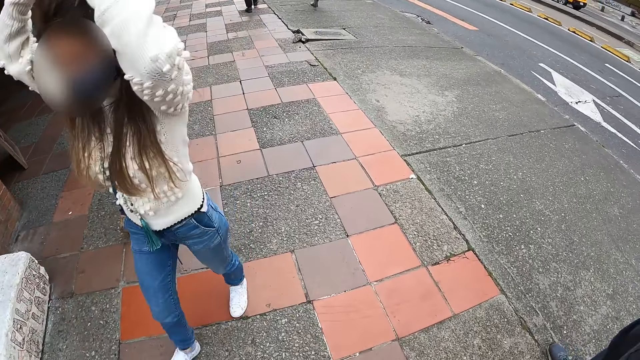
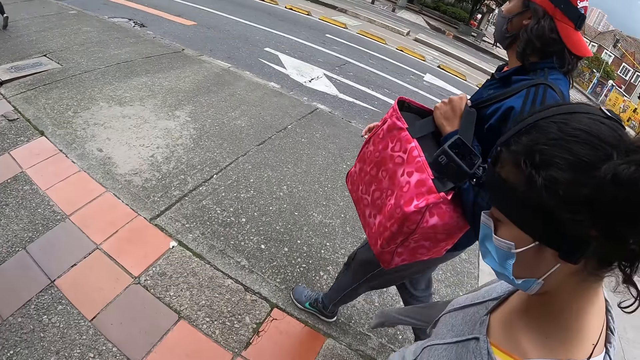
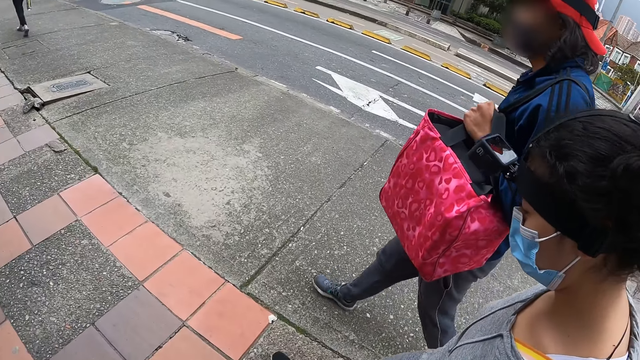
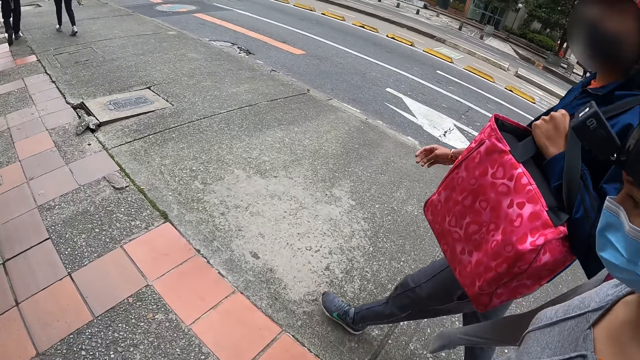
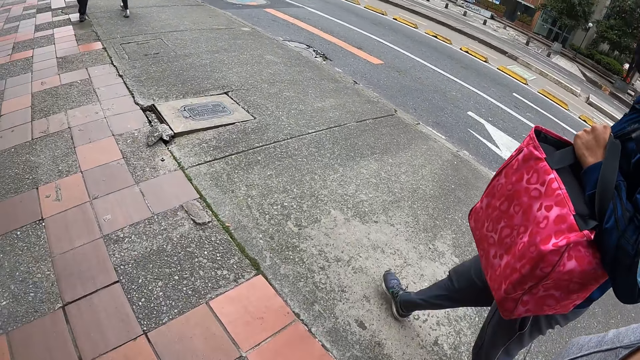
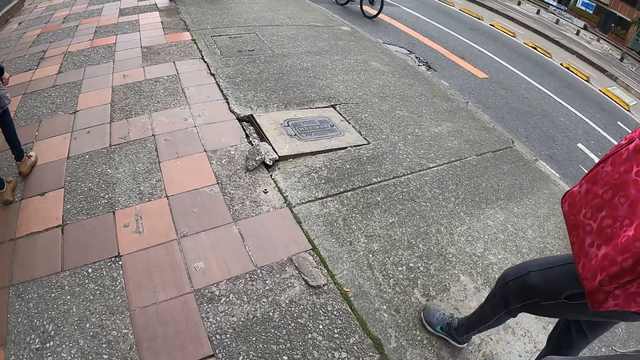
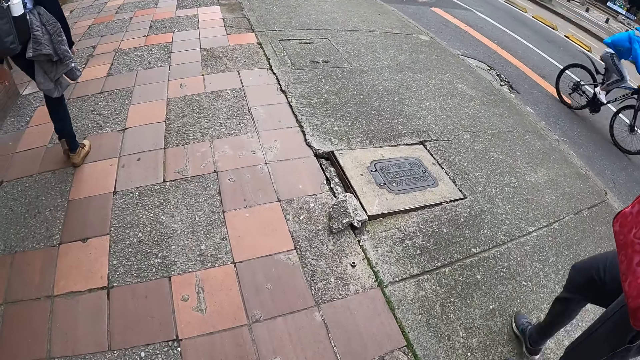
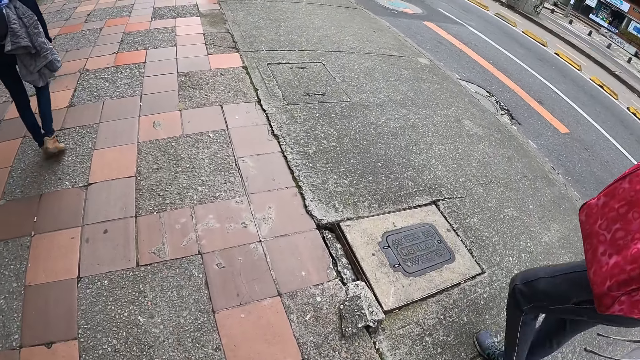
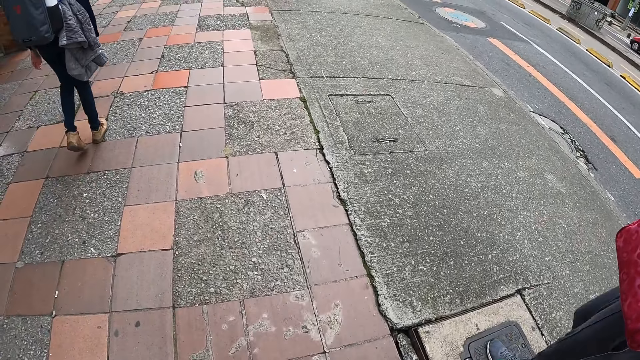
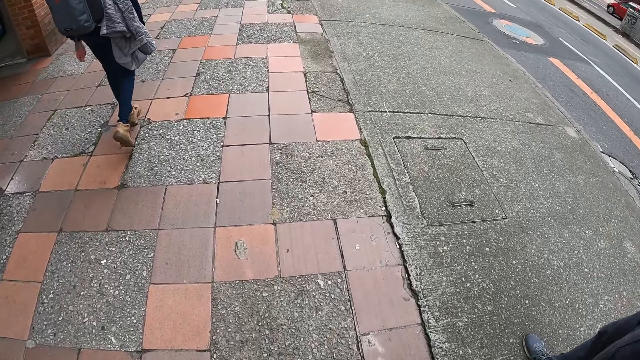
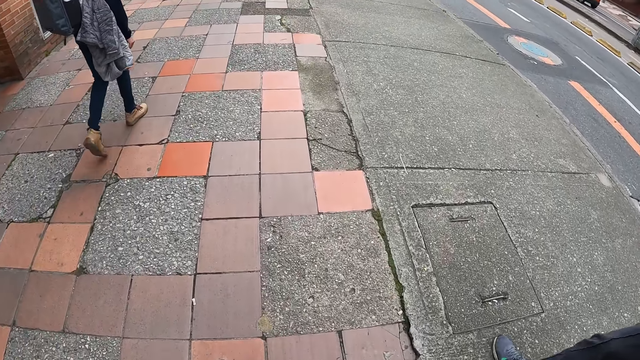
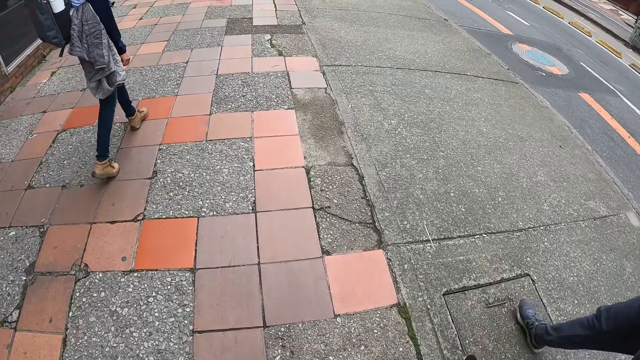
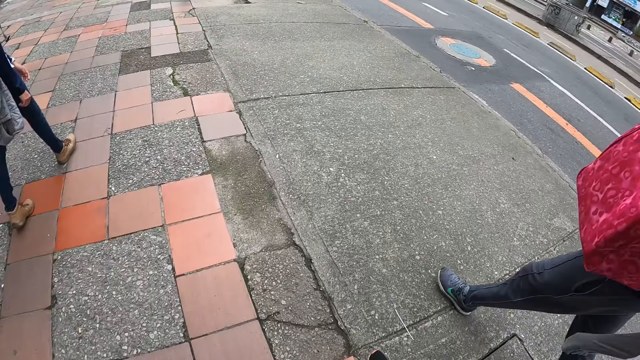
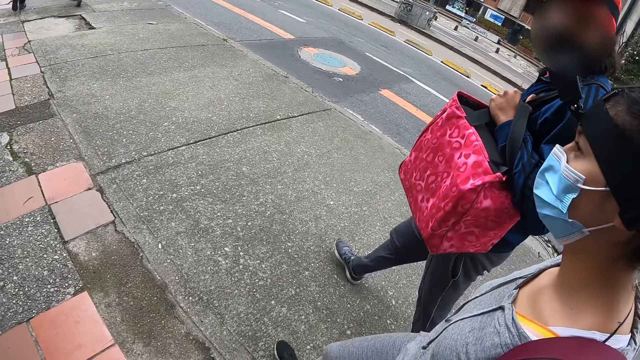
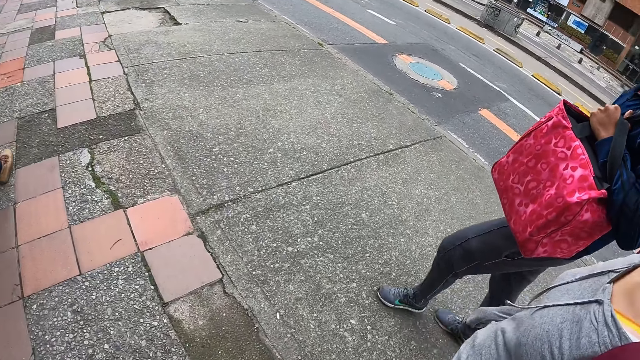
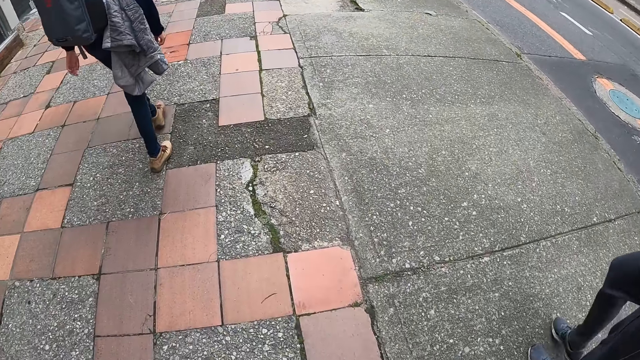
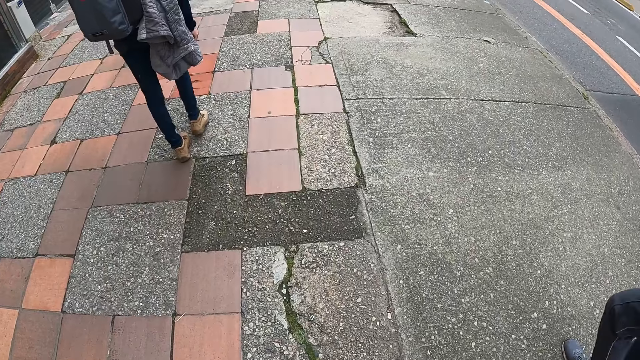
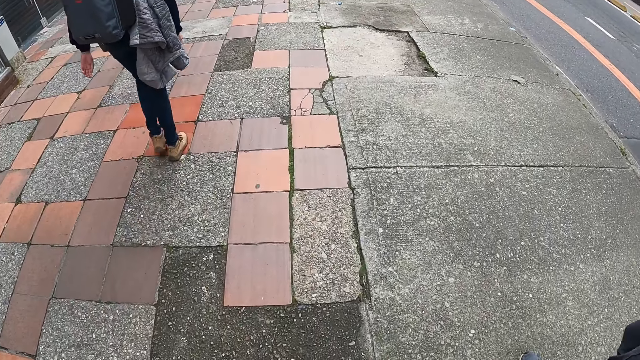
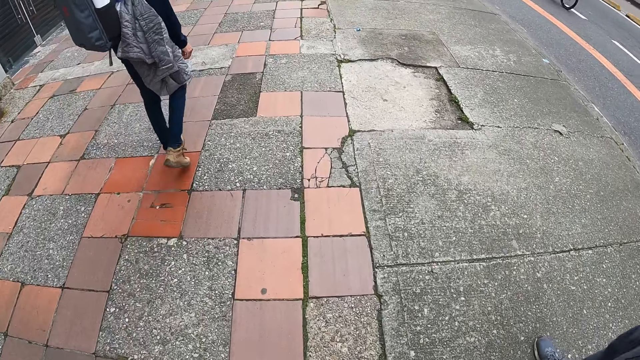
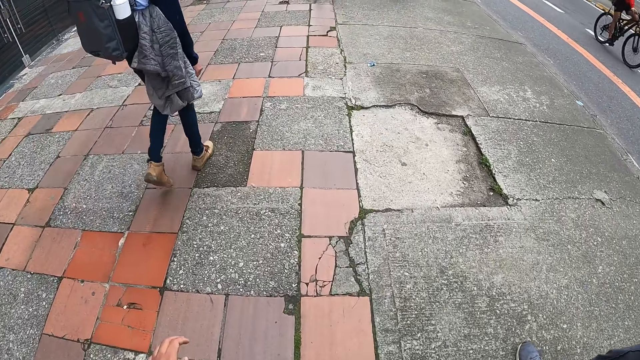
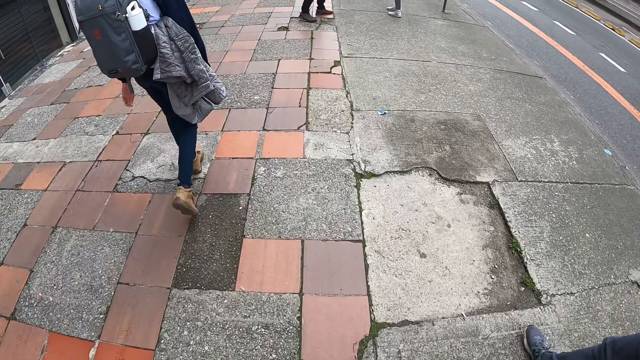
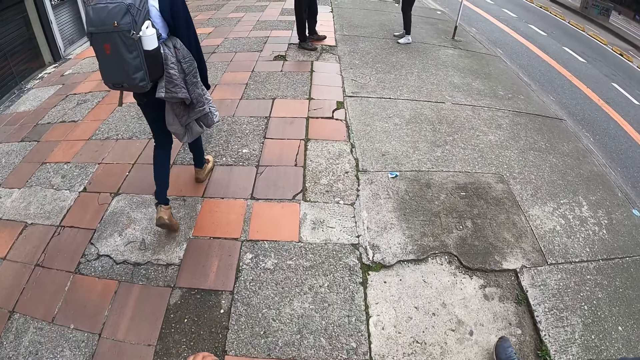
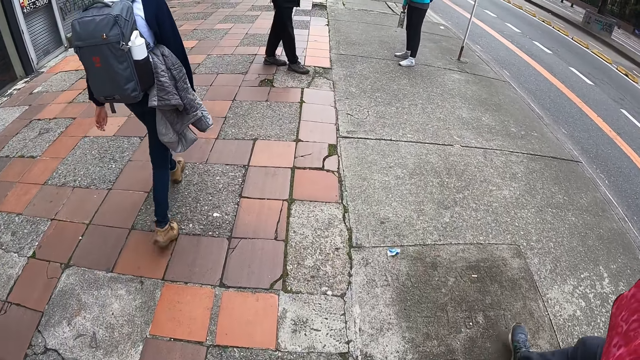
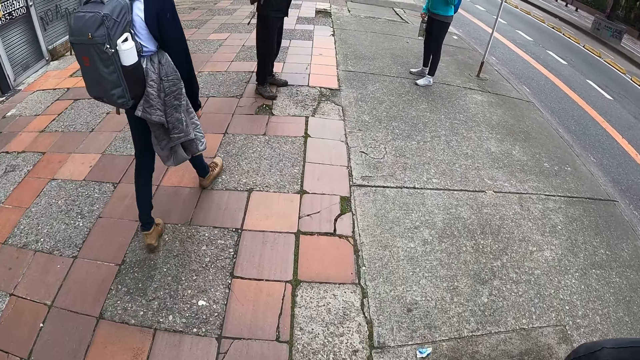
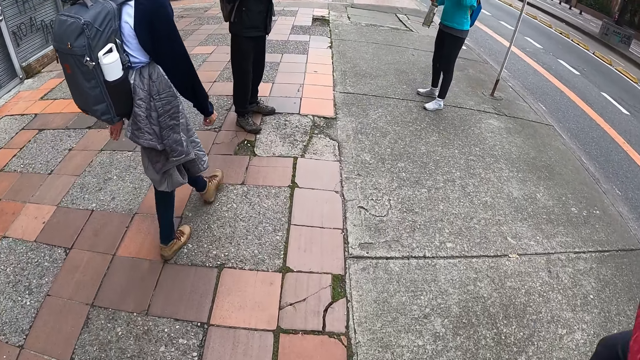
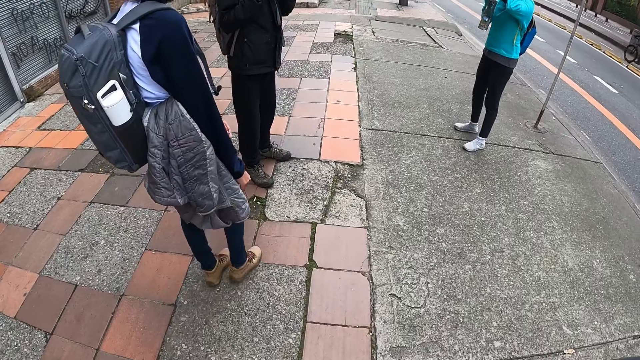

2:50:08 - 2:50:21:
The camera wearer looks at a lady. They walk along the sidewalk. They look at the lady. They walk along the sidewalk.

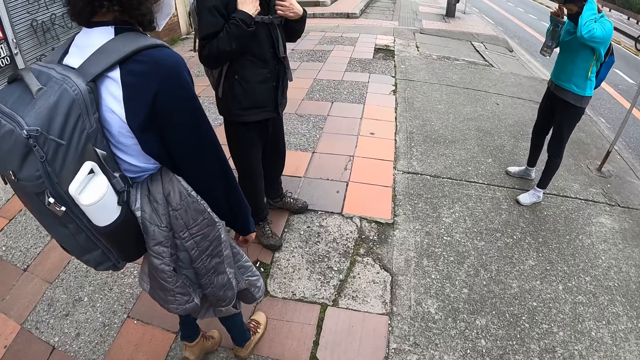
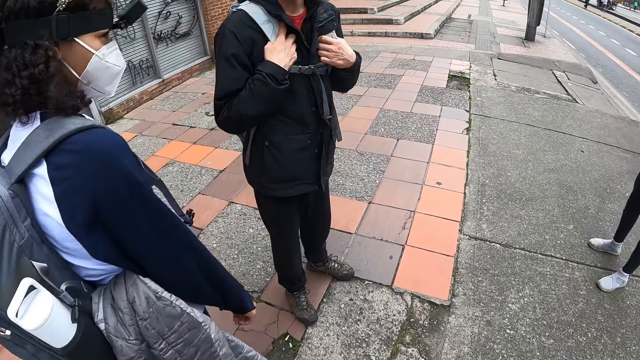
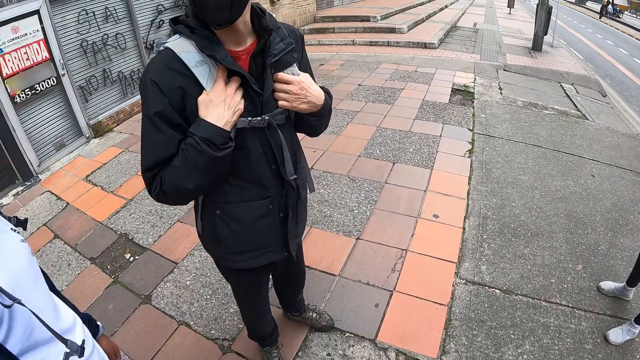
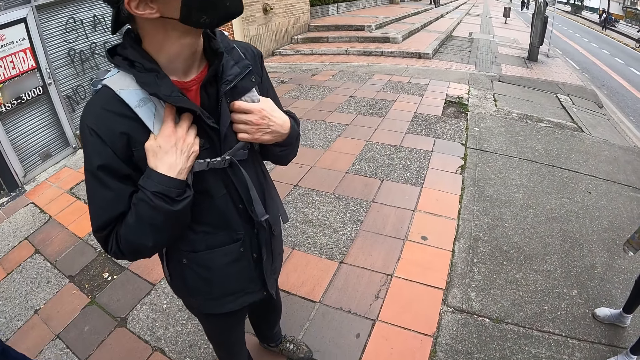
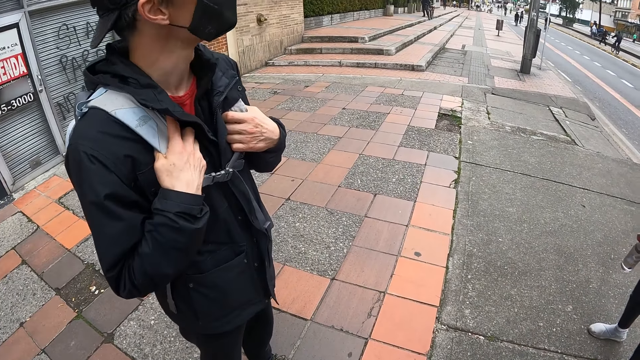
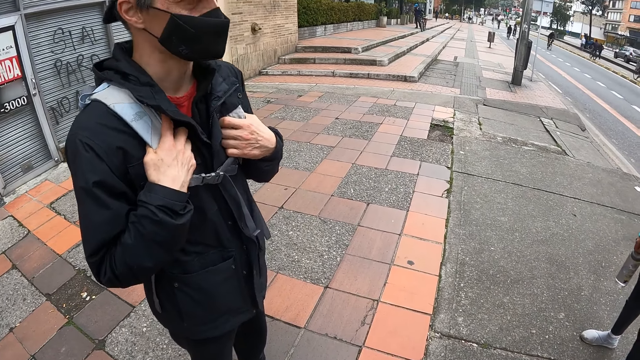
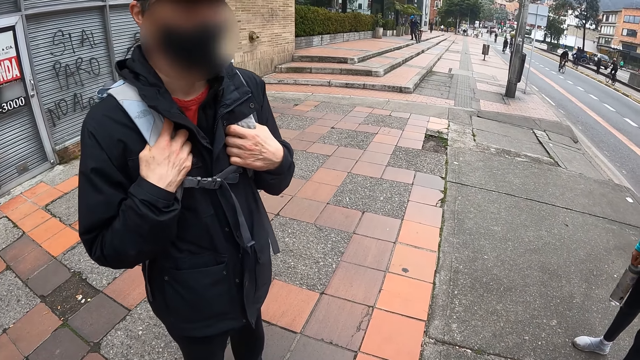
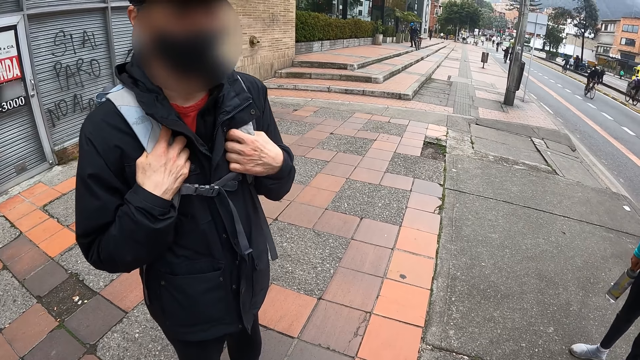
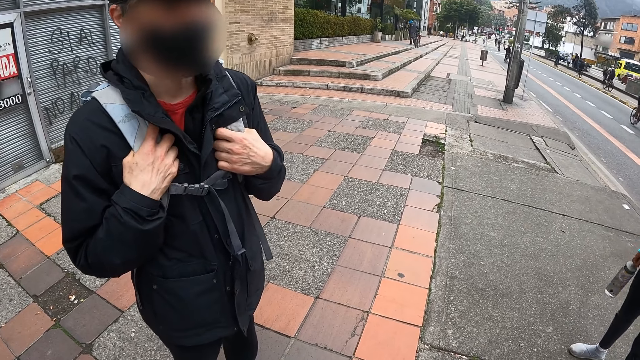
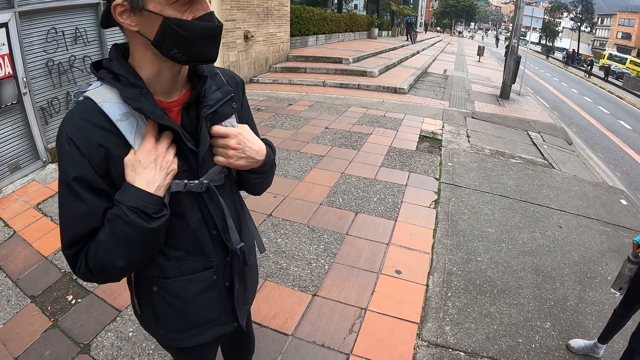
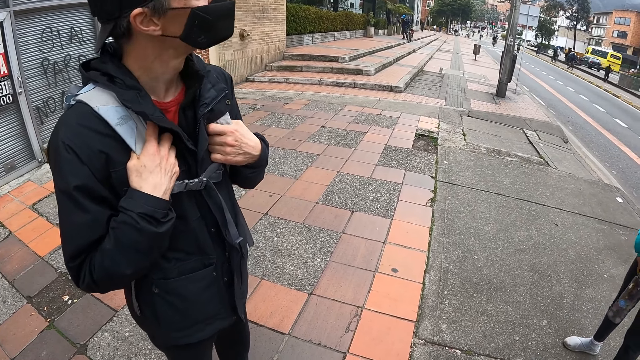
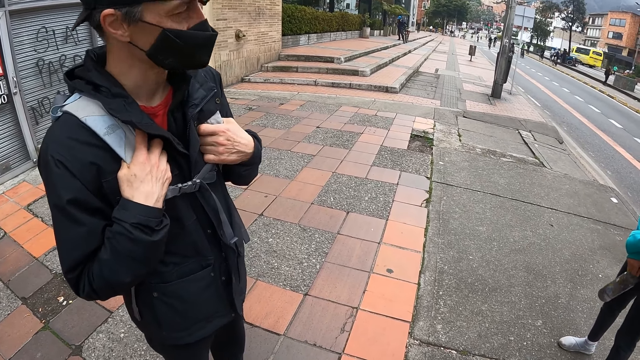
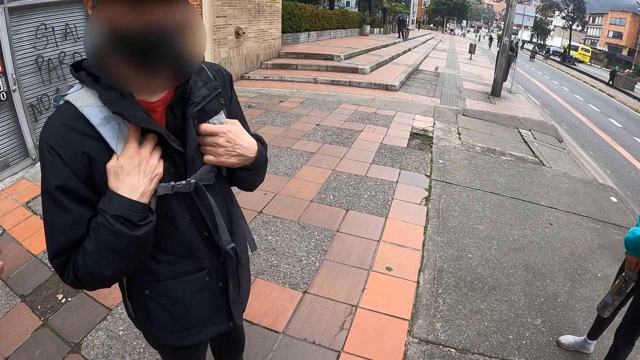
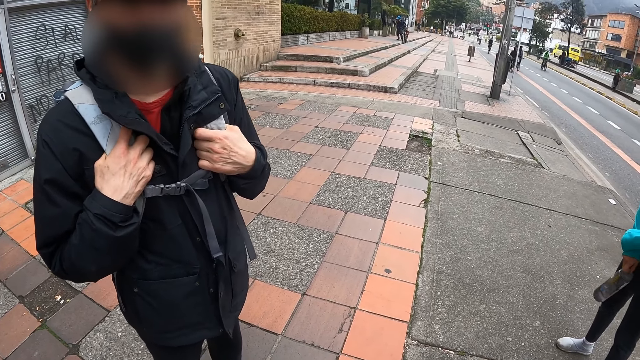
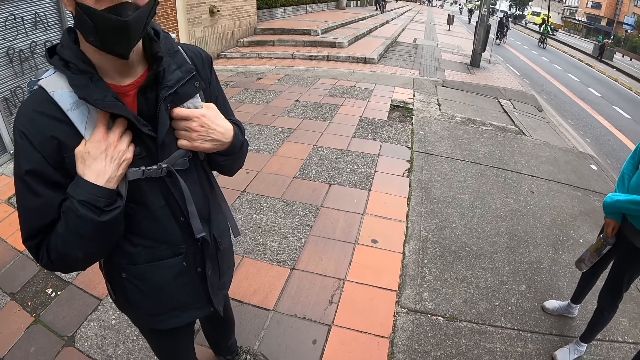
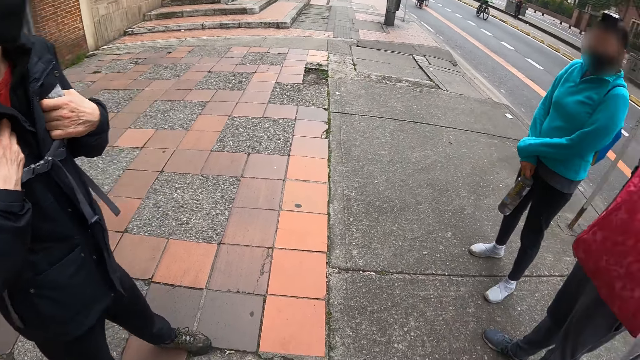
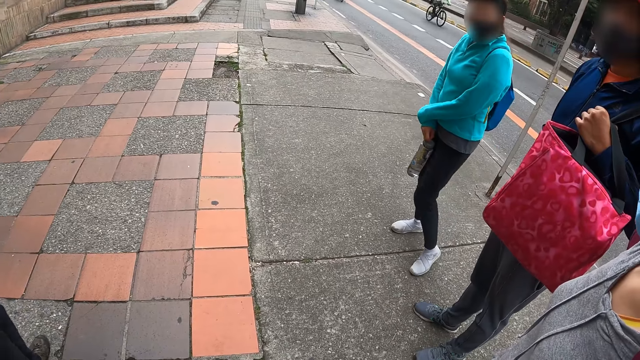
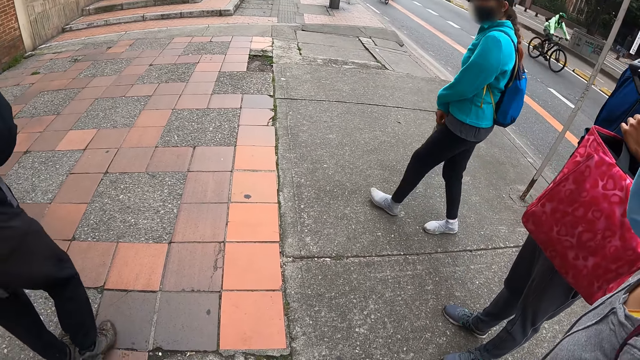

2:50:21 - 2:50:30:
A man interacts with a group of people.
